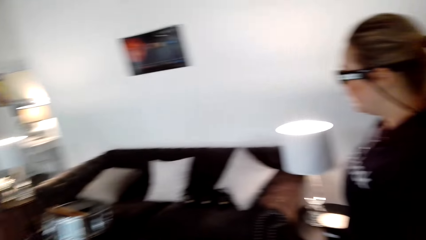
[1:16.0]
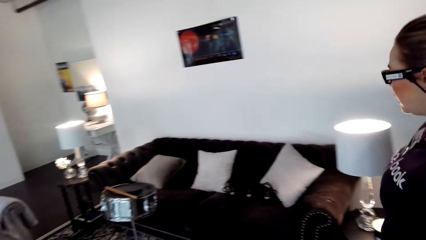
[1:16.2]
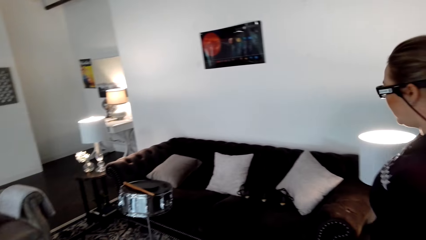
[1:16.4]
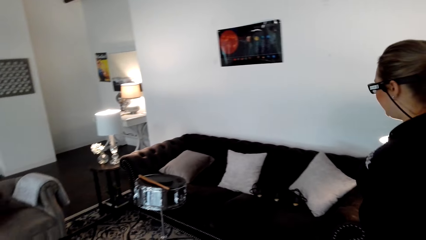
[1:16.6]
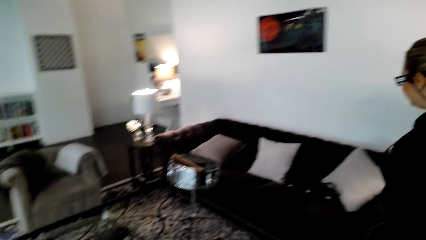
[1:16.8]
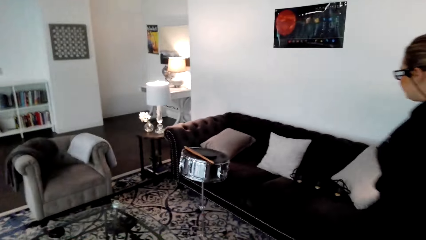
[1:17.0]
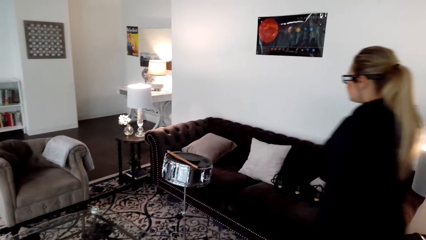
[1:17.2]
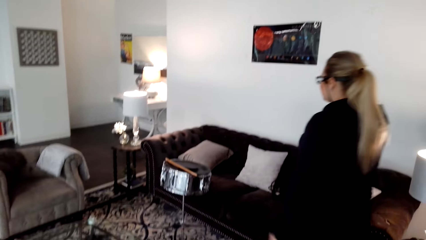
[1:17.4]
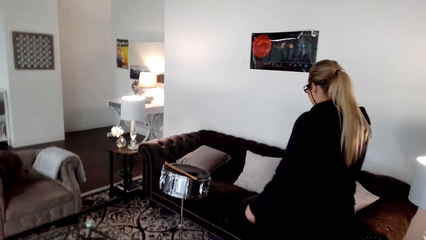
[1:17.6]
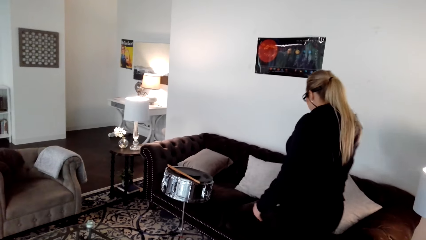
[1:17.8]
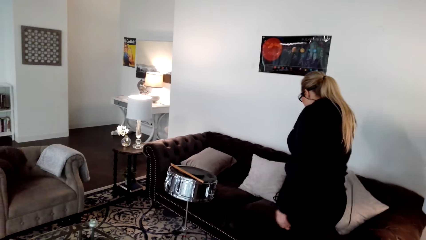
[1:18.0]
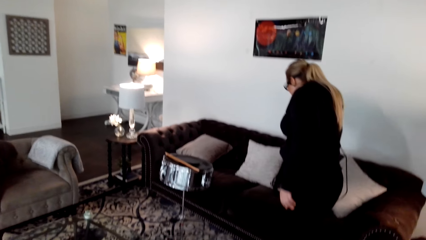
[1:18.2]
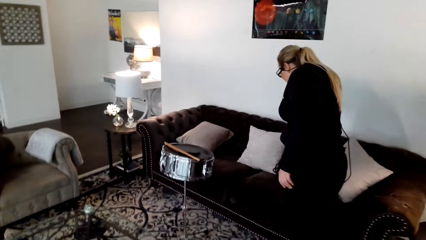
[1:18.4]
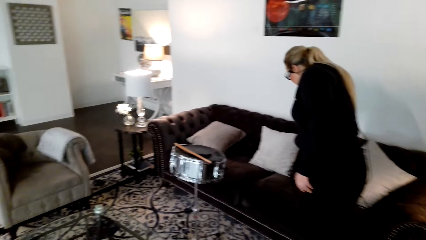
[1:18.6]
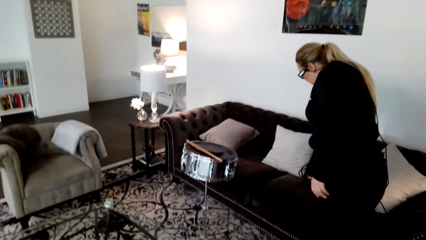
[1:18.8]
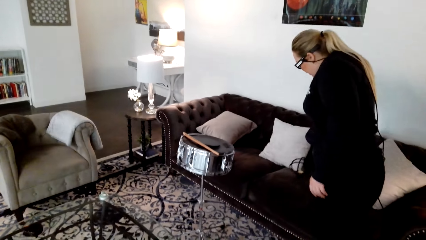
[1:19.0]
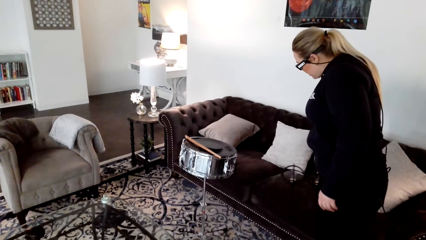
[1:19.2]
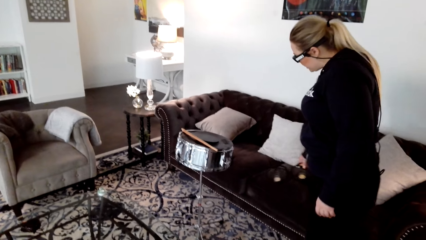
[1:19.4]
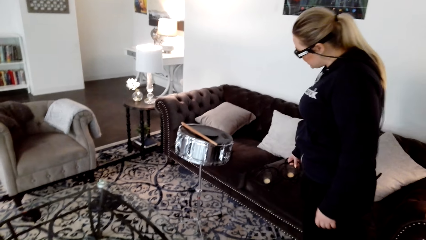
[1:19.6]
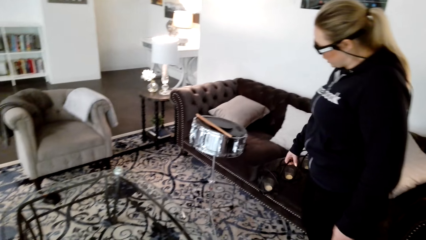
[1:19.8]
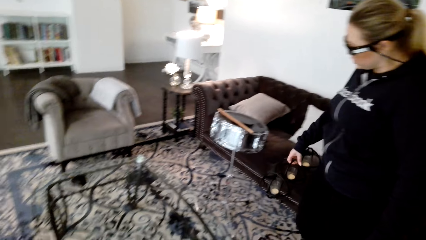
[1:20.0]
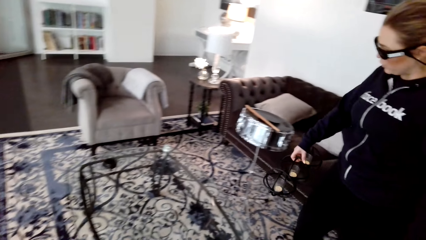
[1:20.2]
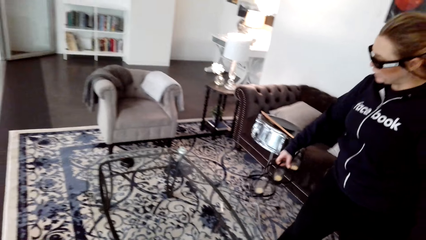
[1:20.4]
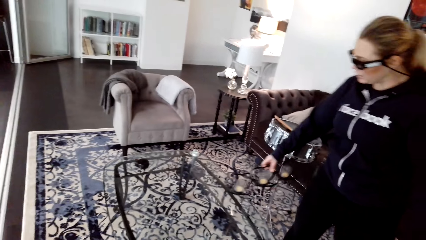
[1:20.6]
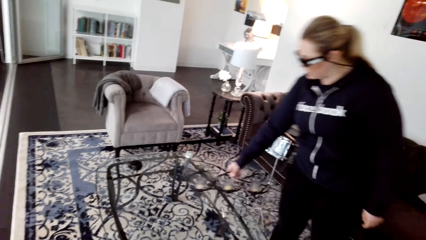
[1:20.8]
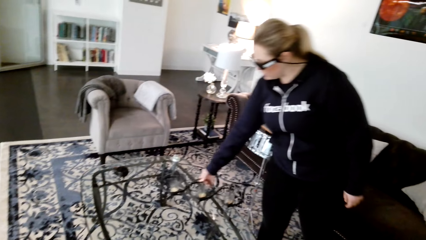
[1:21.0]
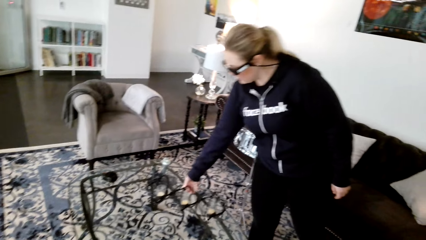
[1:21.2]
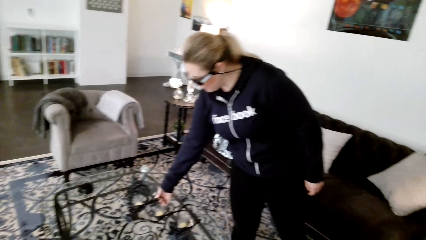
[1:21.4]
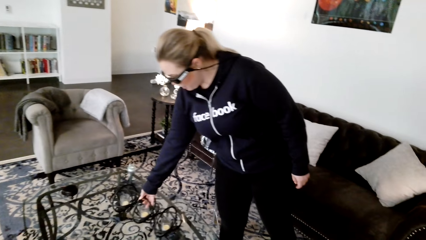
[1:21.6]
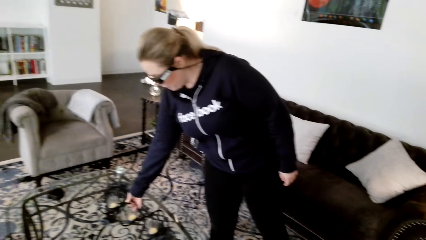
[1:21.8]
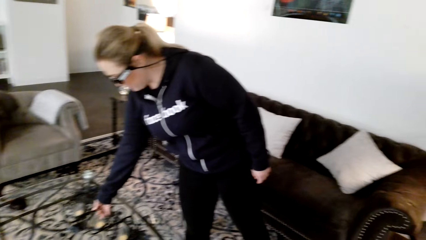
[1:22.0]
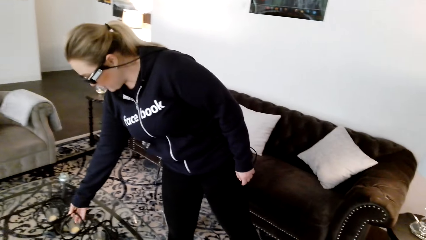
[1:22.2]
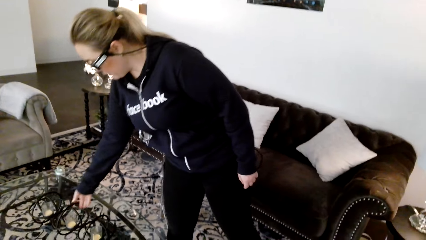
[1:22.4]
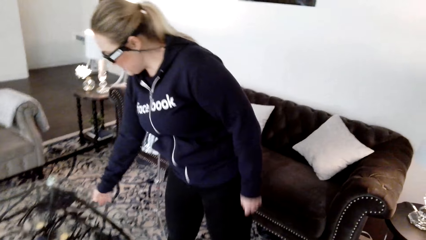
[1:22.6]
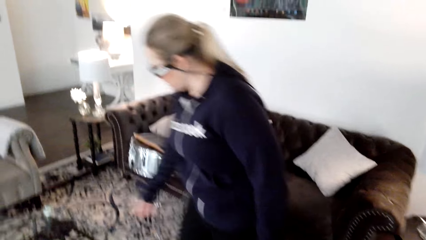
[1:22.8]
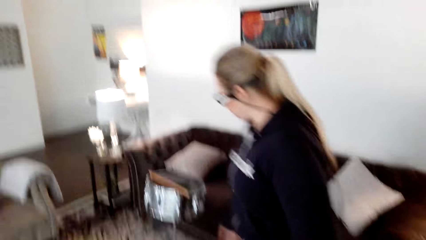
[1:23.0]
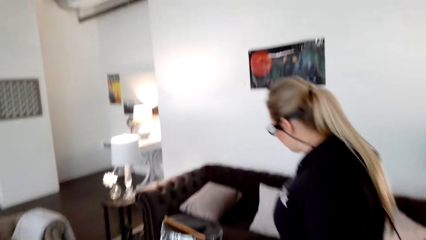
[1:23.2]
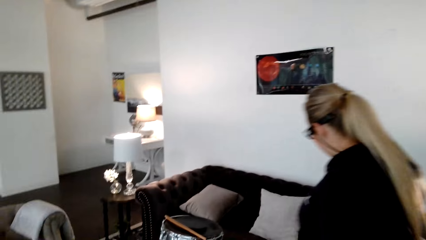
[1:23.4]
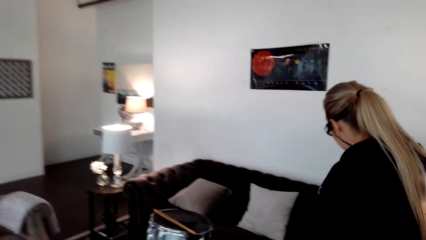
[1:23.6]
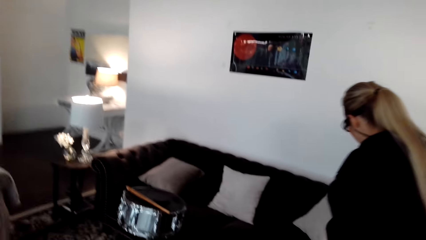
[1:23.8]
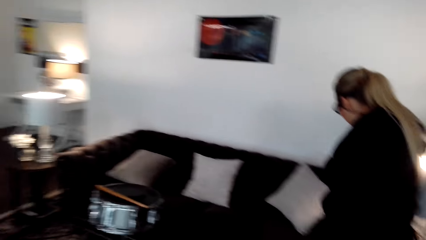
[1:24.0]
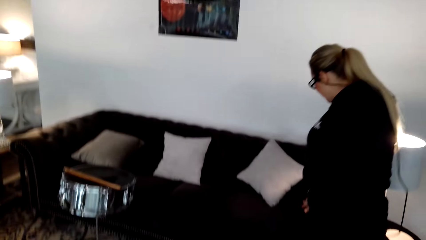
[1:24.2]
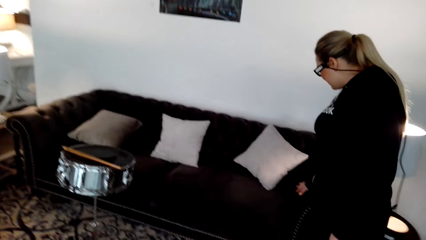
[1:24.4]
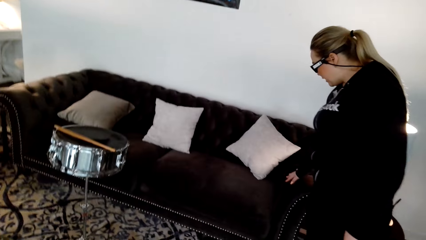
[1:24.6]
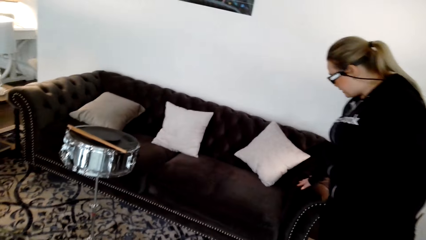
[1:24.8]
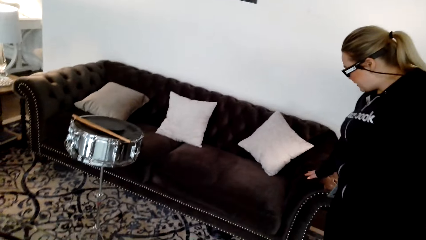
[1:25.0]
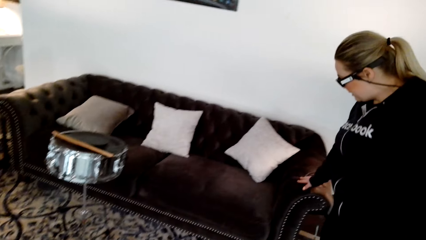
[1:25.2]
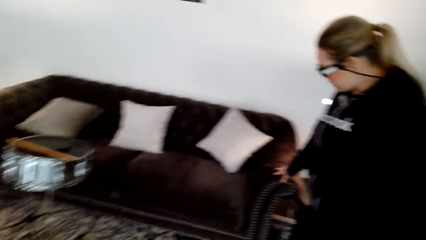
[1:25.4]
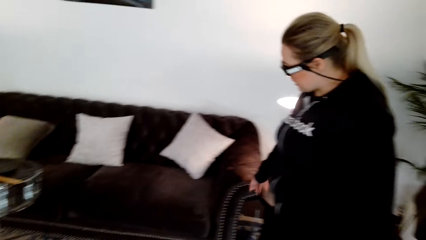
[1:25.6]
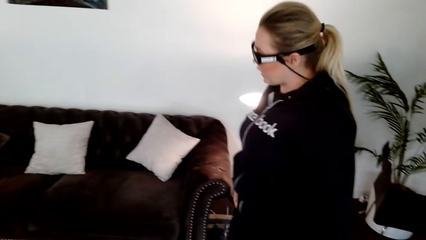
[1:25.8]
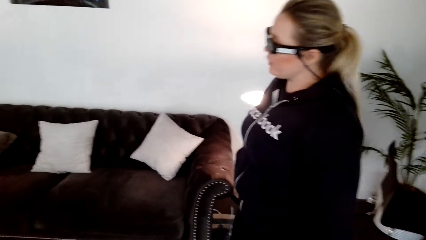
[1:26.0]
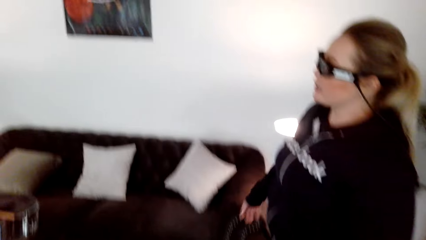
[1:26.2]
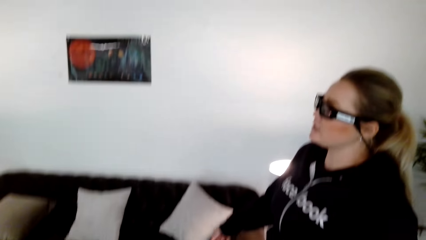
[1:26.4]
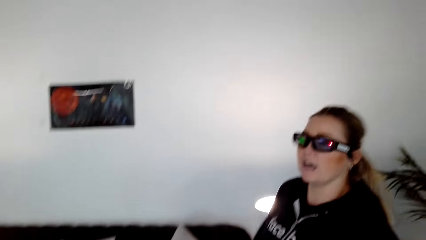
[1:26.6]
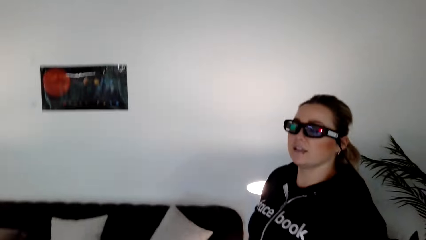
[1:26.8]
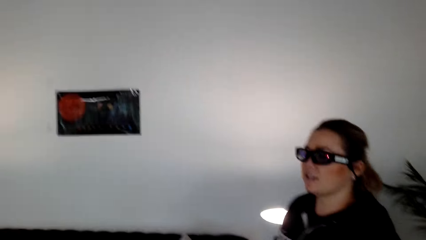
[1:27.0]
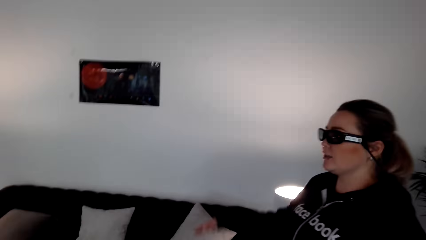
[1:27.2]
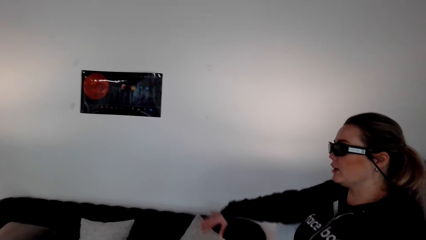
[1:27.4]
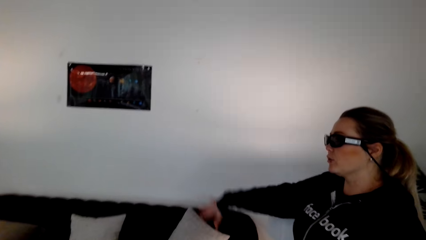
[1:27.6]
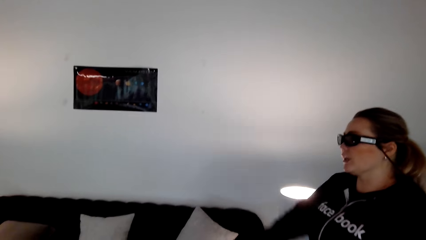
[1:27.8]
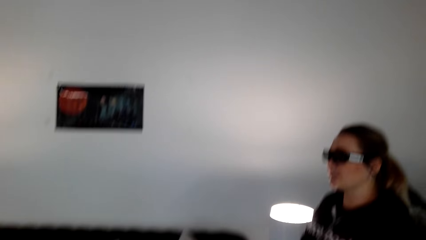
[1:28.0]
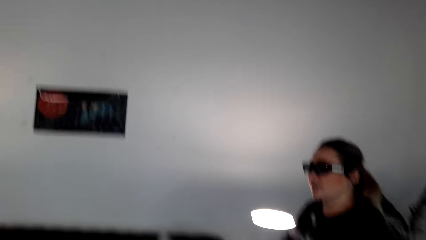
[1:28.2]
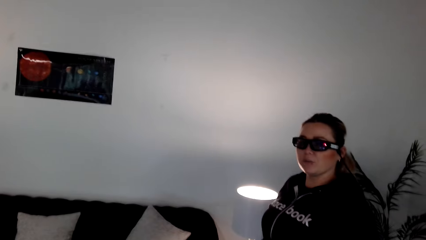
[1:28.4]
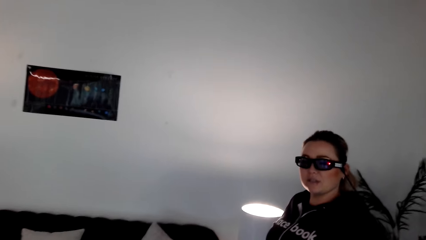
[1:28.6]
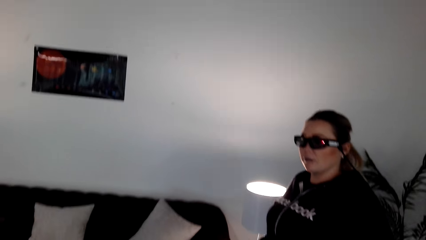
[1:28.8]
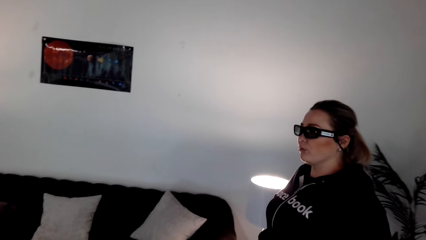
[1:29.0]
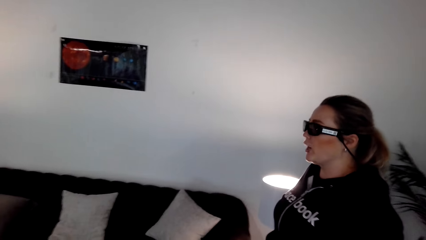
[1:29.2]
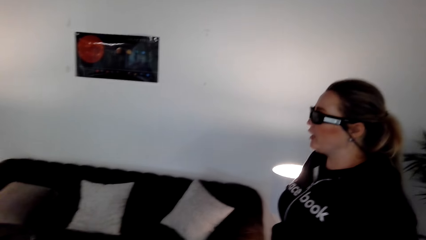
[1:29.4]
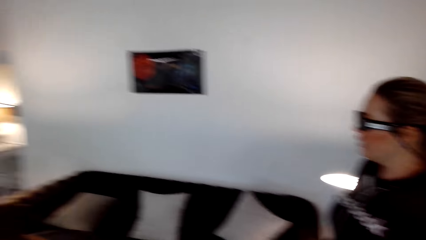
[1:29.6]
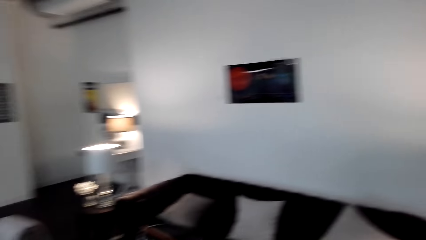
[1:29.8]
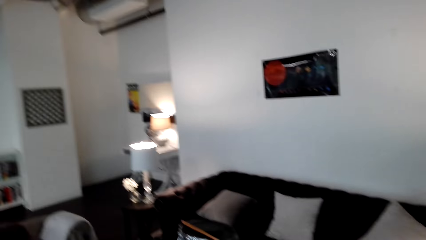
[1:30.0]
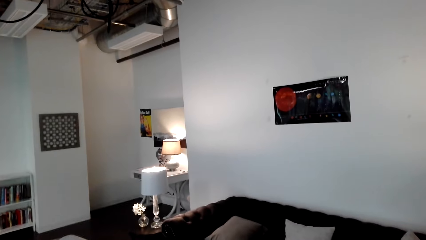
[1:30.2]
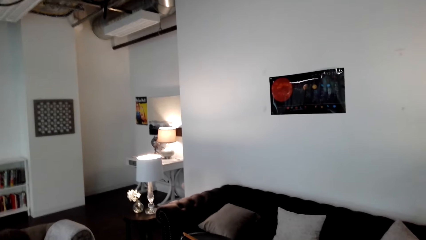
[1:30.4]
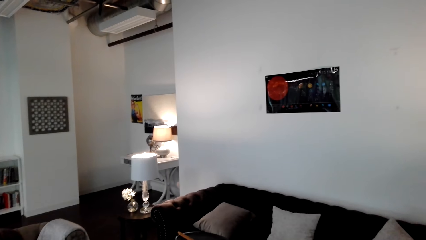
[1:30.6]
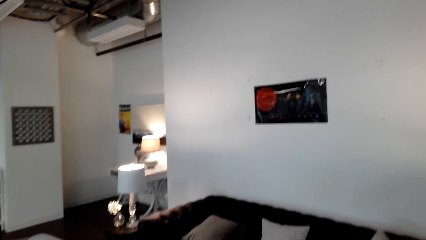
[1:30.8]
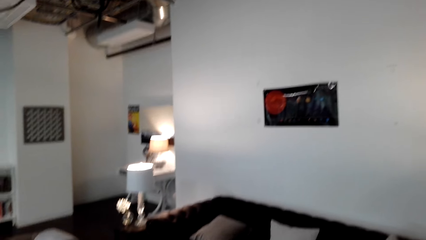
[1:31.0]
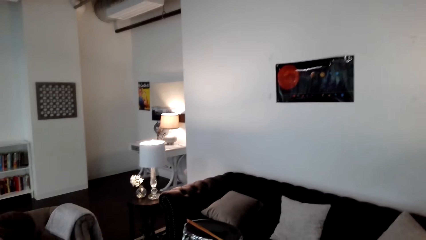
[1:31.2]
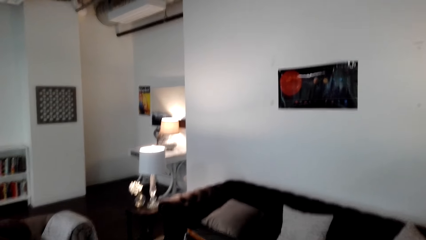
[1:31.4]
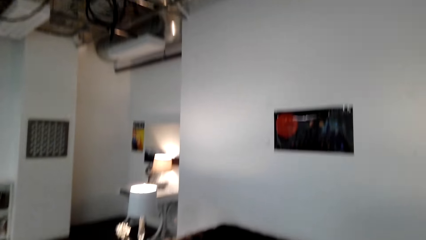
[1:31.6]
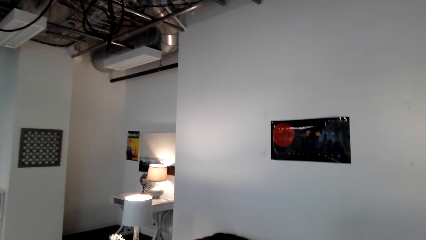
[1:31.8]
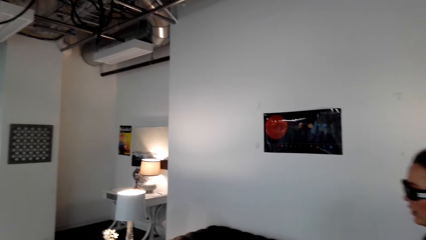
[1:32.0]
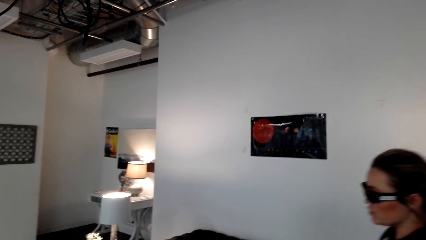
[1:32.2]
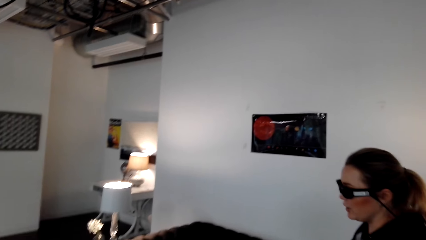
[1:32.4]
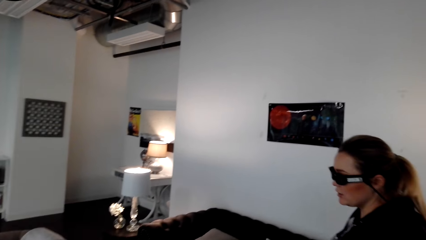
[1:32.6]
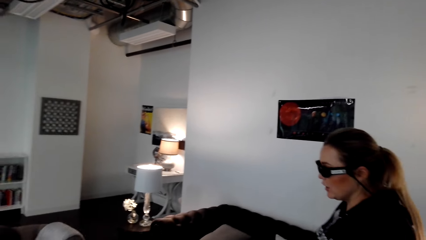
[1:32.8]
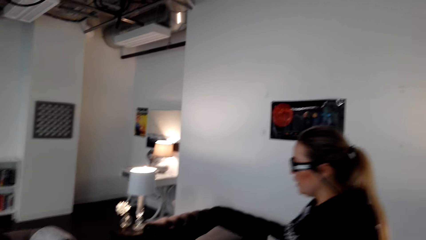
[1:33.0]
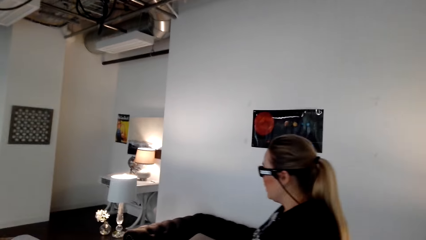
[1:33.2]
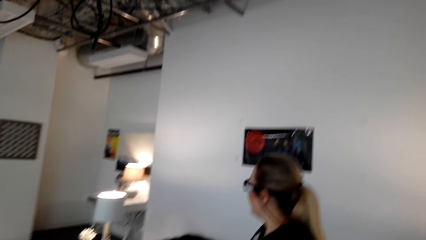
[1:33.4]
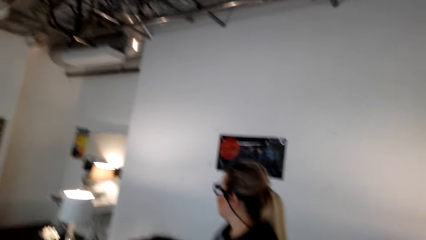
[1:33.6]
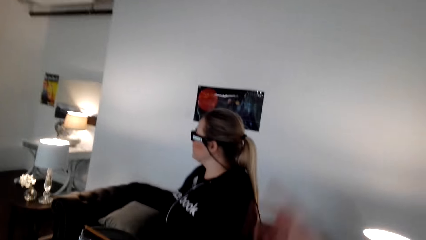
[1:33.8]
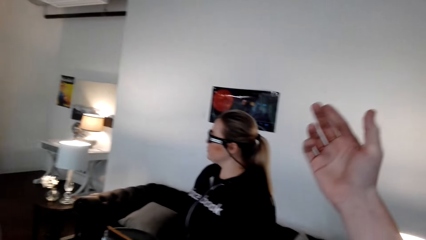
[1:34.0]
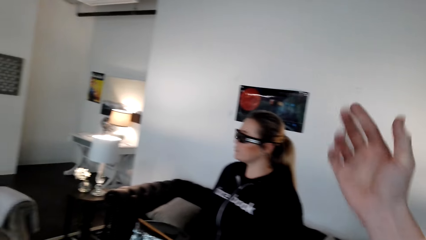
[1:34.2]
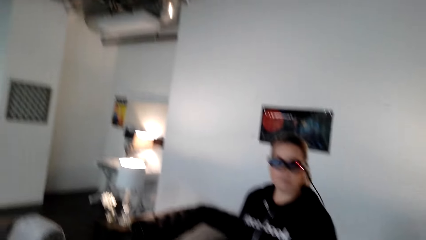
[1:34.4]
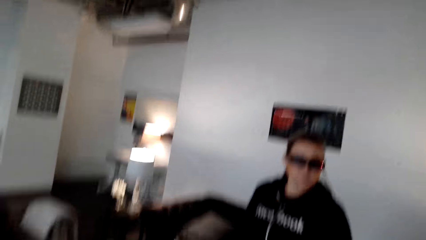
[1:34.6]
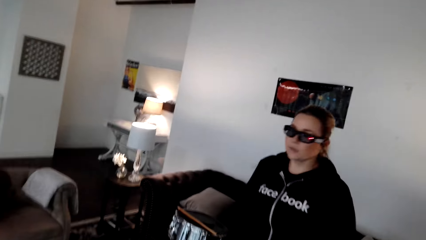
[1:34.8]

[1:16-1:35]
The person puts the candle holder on the table, lifts up something from the seat to the table, and touches the couch arm.
